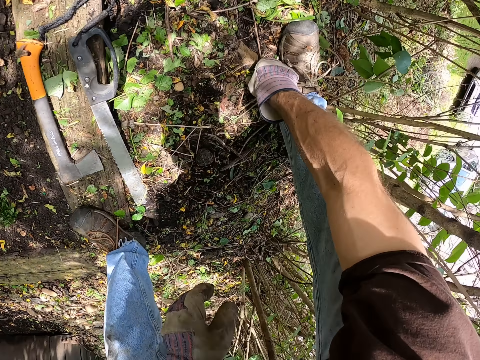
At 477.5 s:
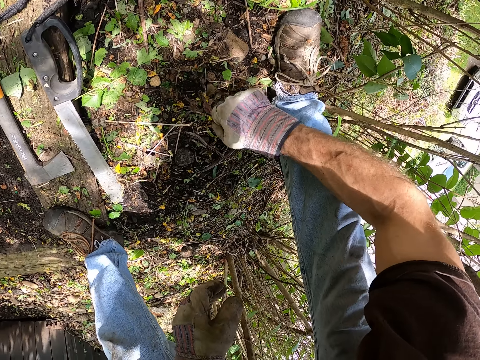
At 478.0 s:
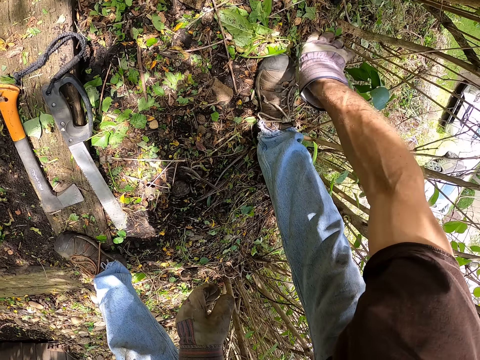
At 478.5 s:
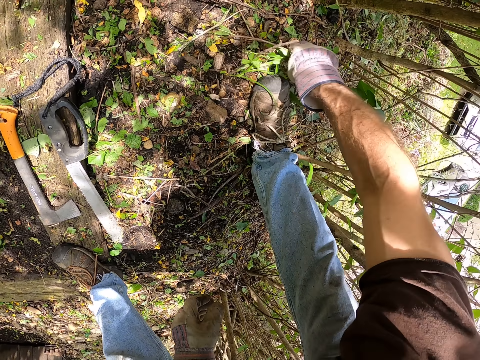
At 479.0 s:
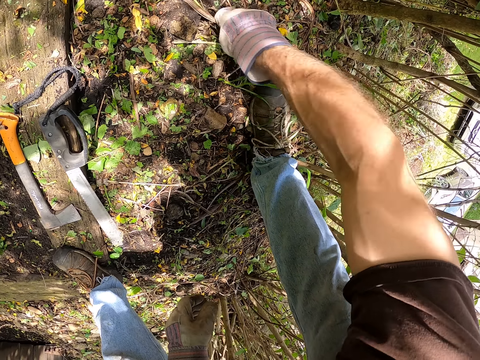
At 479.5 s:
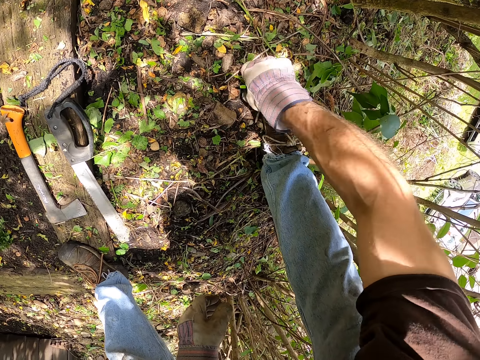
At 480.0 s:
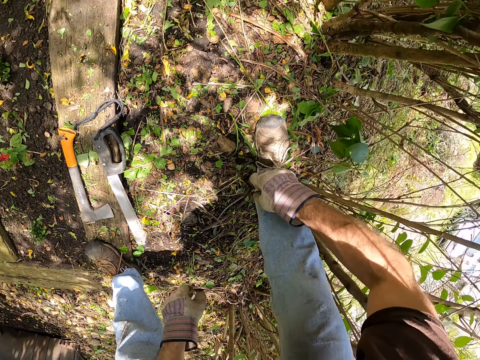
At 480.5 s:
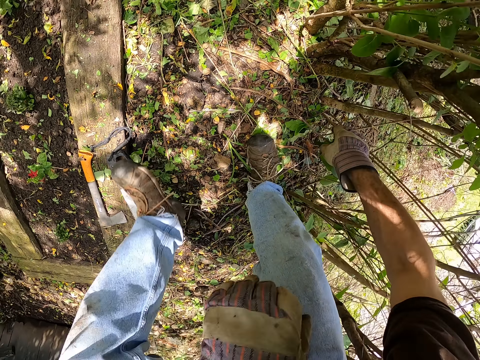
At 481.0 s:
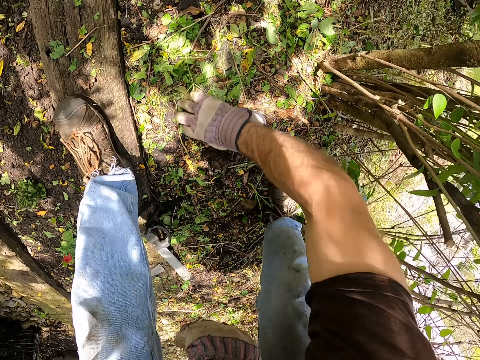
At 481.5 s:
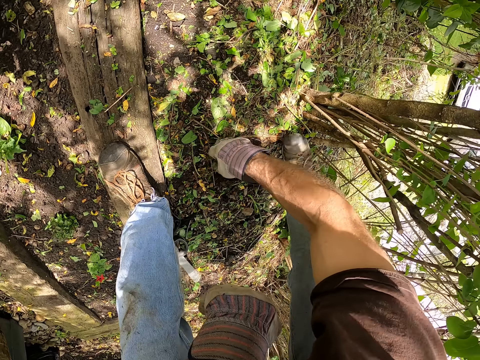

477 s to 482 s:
The camera wearer picks the weeds. He bends. He throws the weeds aside, picks the weeds, throws the weeds aside and picks the weeds. He pulls his leg off the wood. He steps on the wood. He pulls the weeds with his hand.

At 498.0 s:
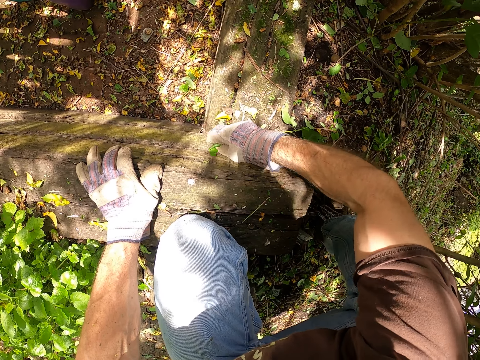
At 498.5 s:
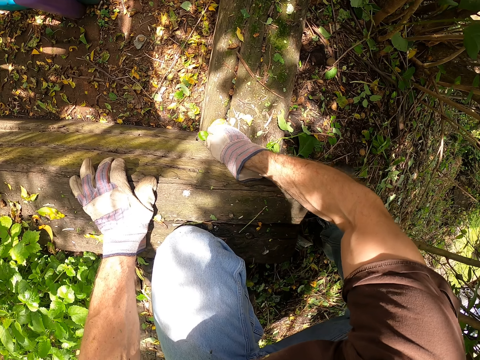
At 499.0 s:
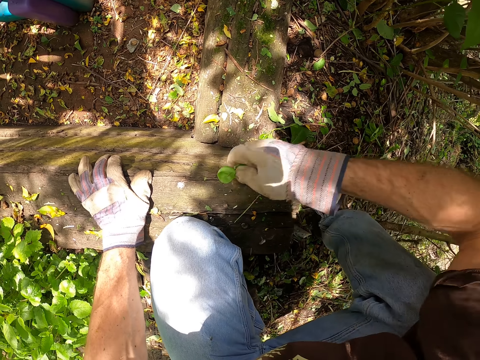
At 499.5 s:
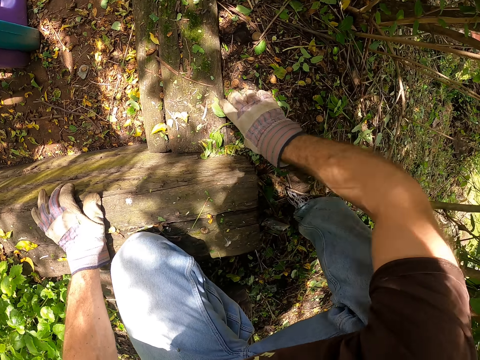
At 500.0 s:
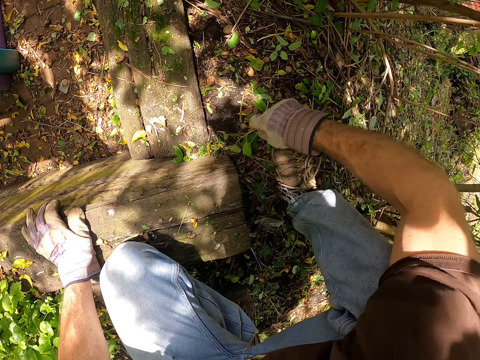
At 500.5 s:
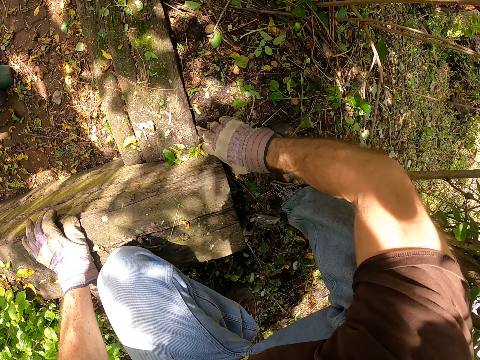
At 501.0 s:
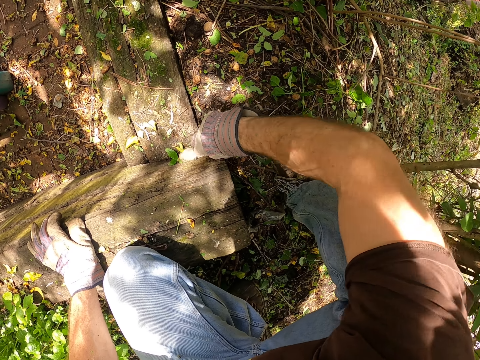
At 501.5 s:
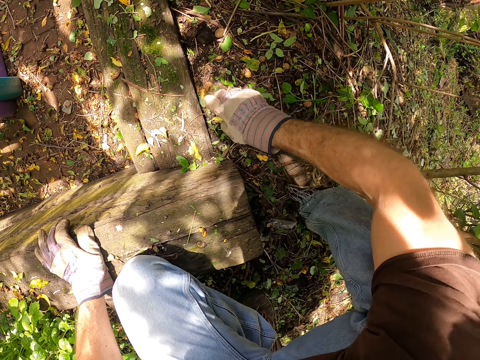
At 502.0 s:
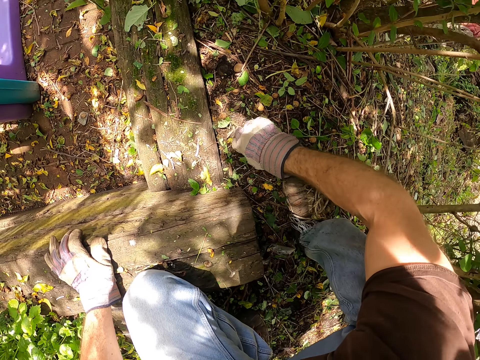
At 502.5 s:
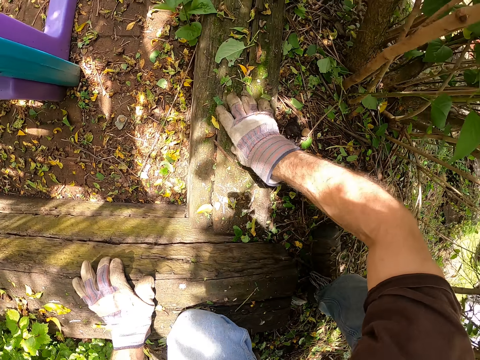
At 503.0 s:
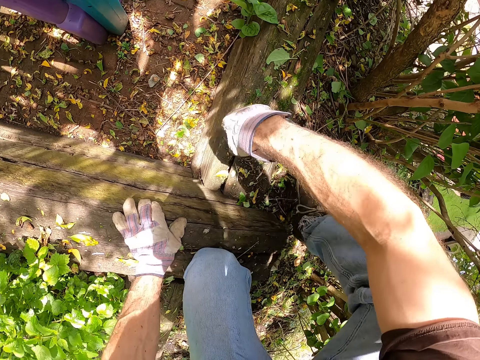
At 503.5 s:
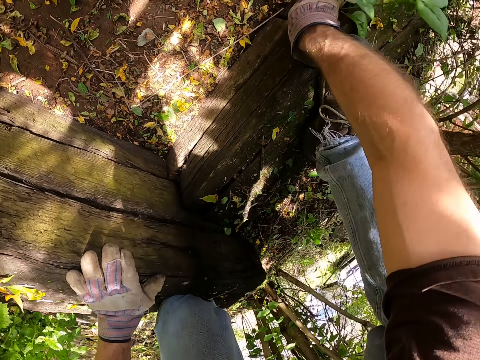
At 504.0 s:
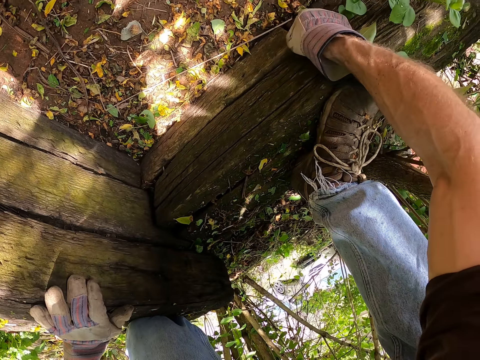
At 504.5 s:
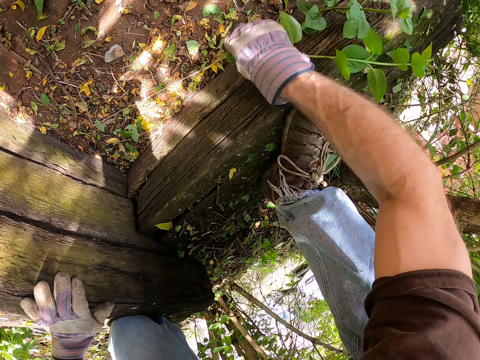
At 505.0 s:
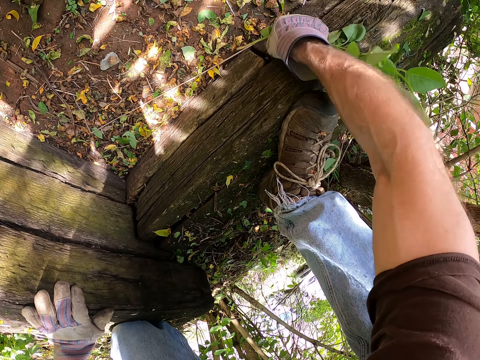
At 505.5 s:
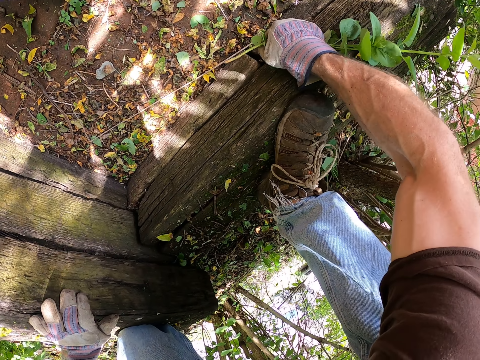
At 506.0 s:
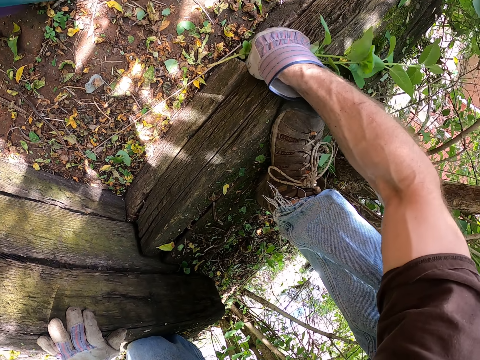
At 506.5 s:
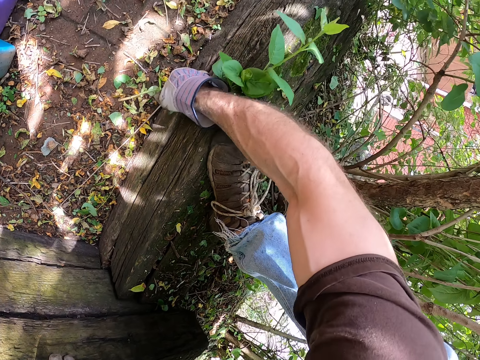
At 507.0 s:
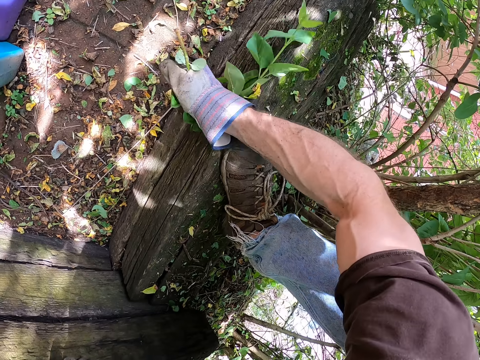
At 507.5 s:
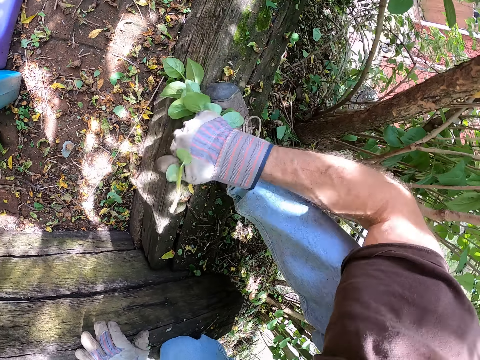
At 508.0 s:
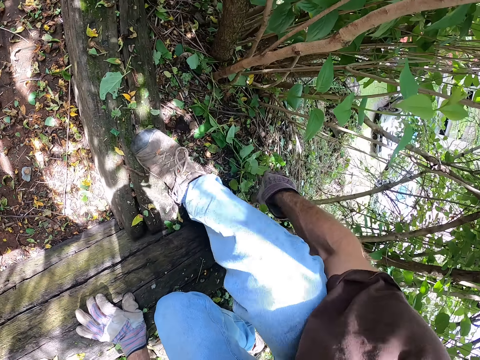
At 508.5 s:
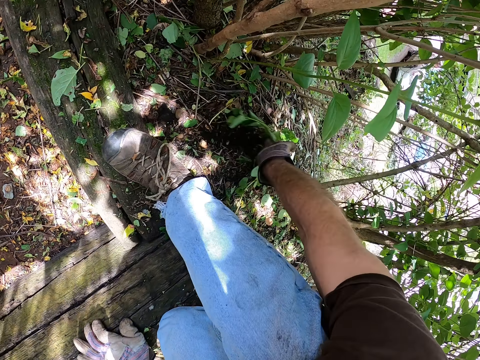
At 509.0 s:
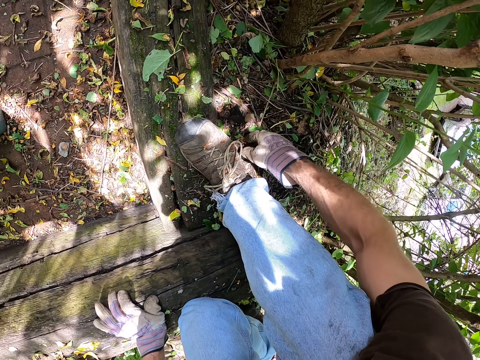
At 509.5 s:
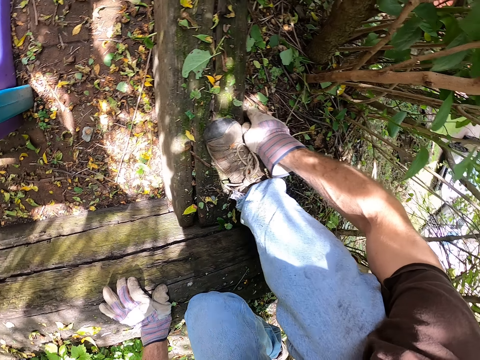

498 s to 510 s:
The camera wearer throws the weeds aside. He pulls the weeds with his hand, throws the weeds aside, pulls the weeds with his hand and throws the weeds aside.

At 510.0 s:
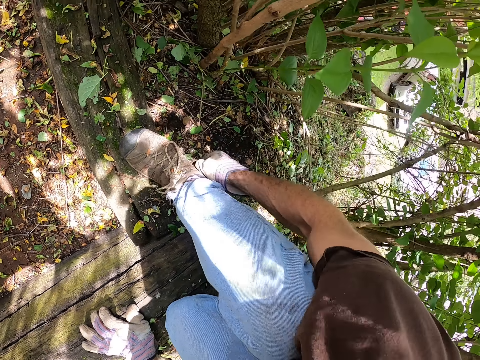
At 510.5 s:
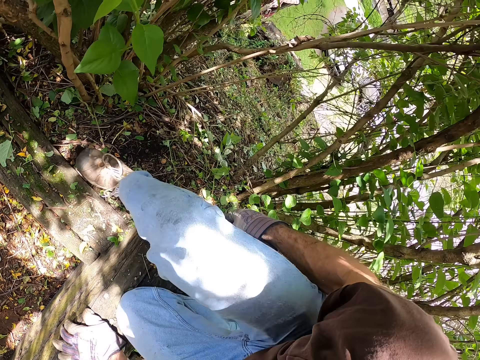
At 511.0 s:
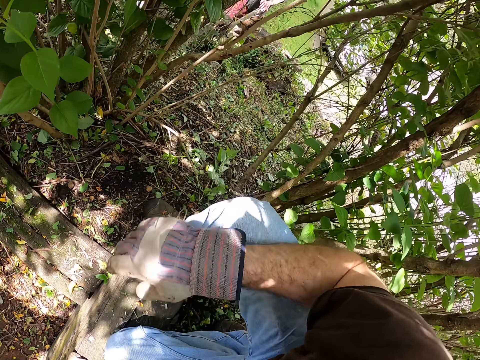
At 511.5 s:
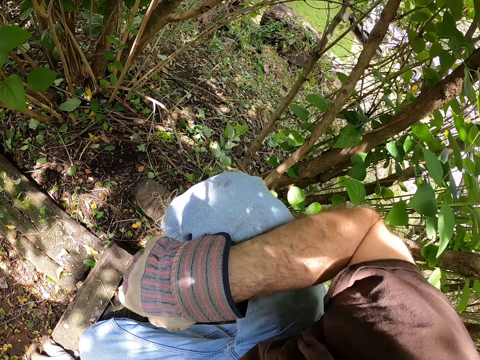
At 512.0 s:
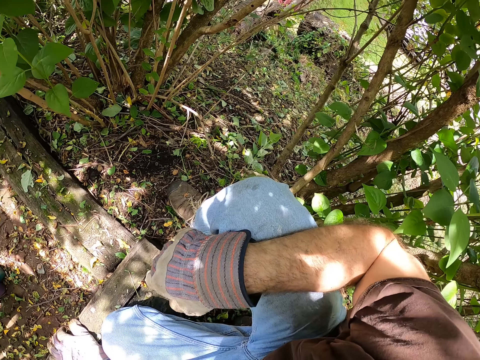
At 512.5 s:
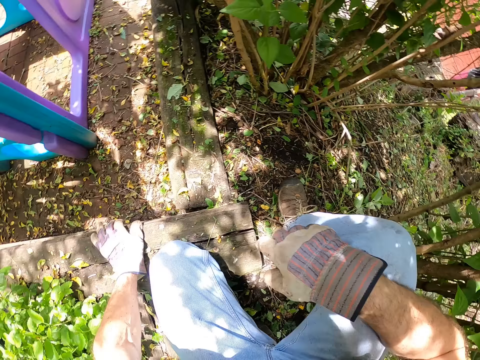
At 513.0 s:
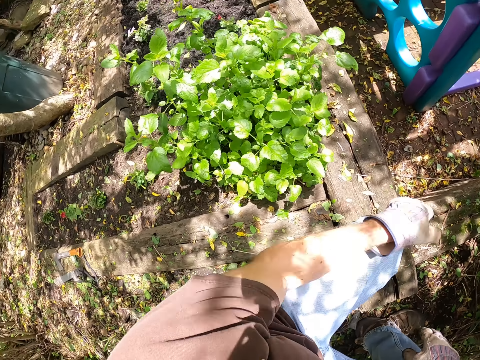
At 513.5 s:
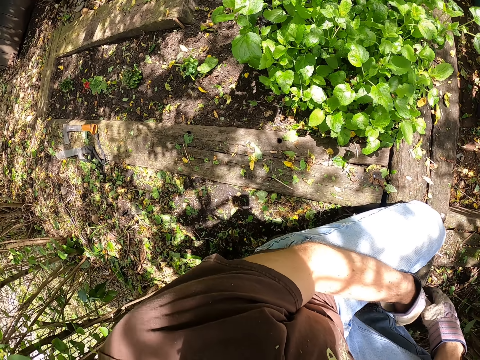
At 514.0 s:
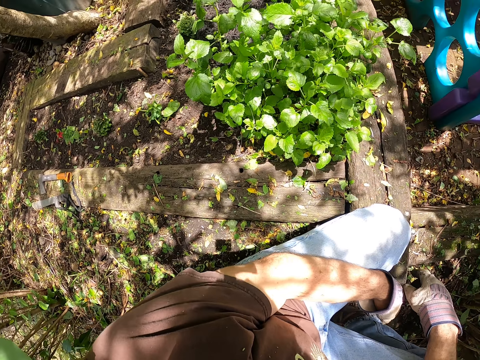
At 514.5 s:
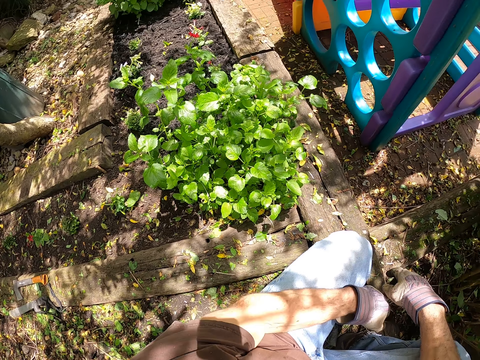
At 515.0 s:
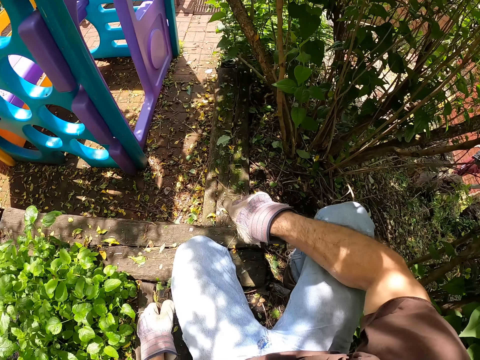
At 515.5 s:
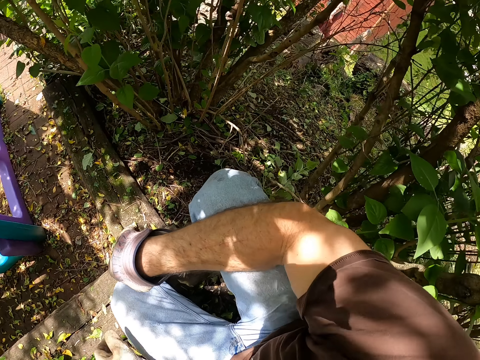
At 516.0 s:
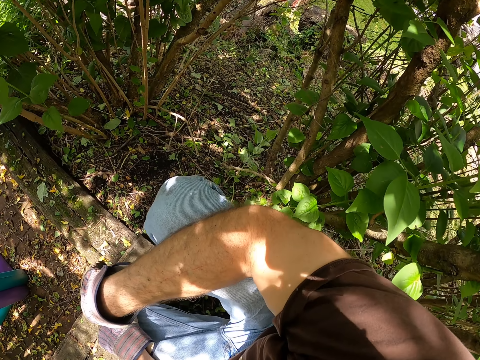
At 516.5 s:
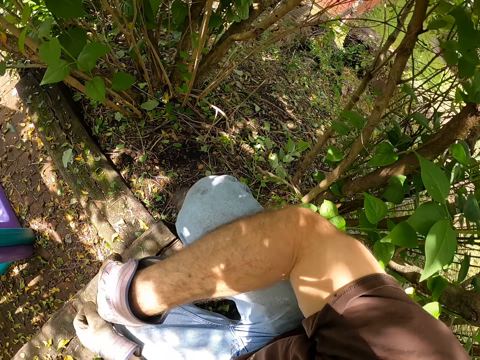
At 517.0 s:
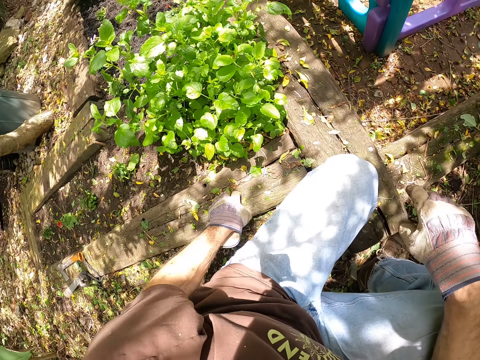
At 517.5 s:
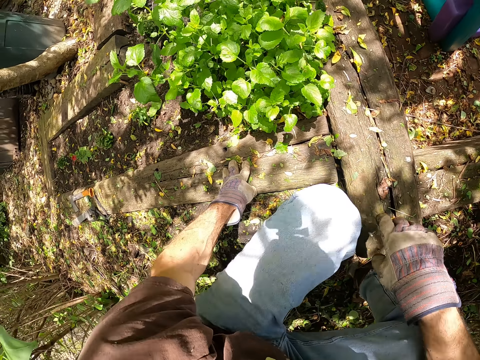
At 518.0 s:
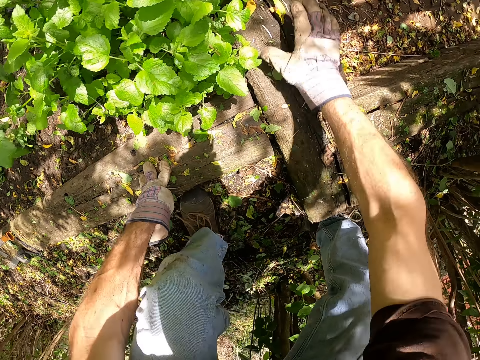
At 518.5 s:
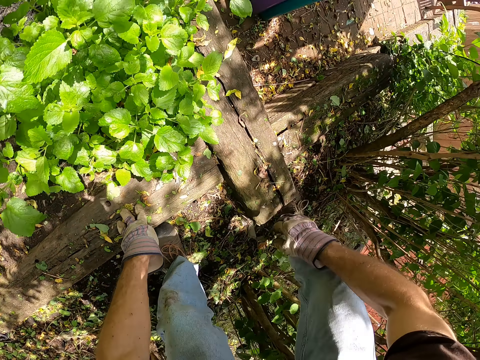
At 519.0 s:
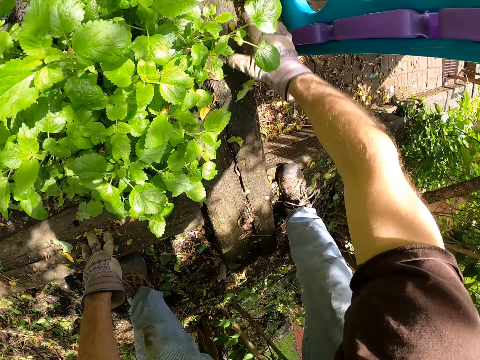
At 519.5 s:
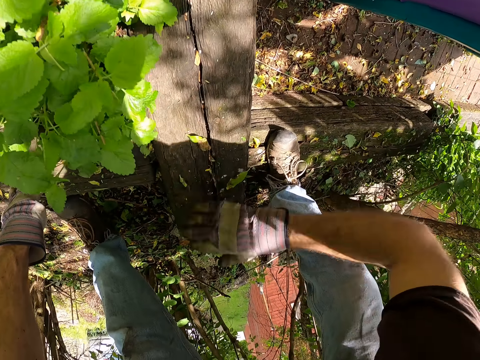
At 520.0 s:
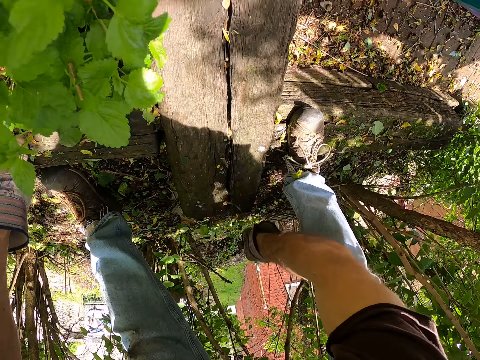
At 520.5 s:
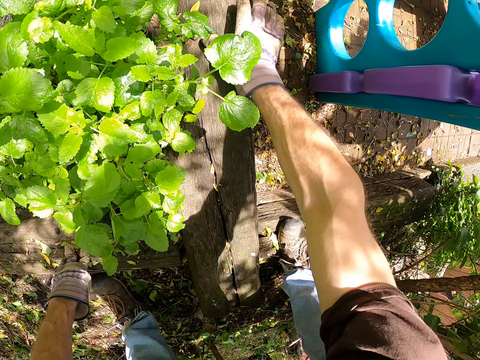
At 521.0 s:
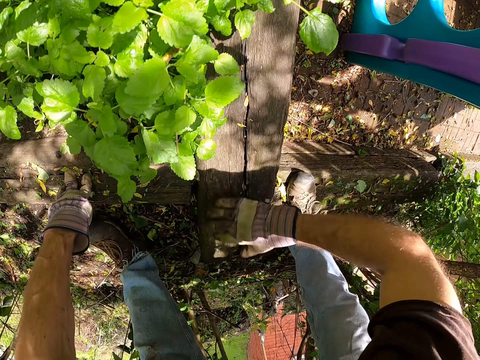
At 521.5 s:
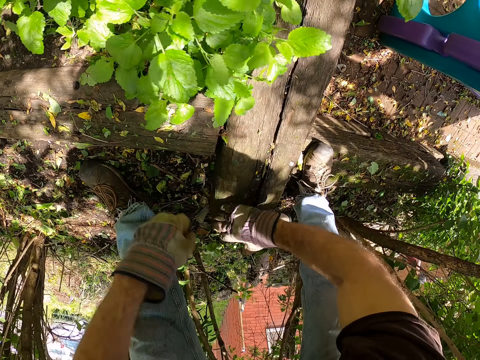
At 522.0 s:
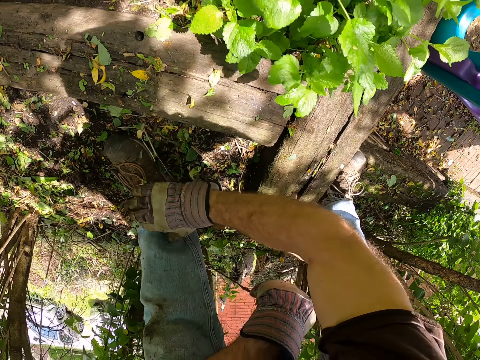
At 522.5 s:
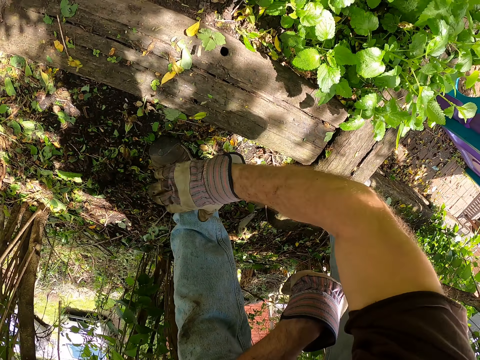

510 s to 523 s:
The camera wearer stares around. He rests his hand on his leg. He pulls his hand off the wood. He rests his hand on his leg. He pulls his hand off the leg. He holds the wood plank. He stands up. He clears the wood with his hand. He removes dirt on the garden.
